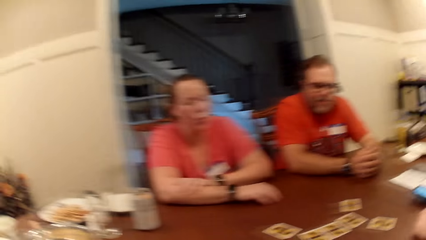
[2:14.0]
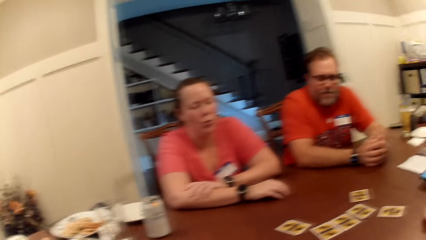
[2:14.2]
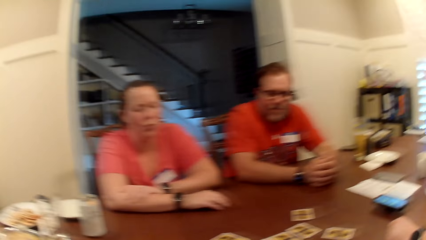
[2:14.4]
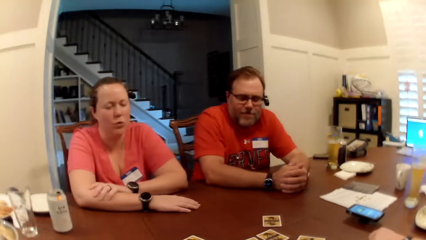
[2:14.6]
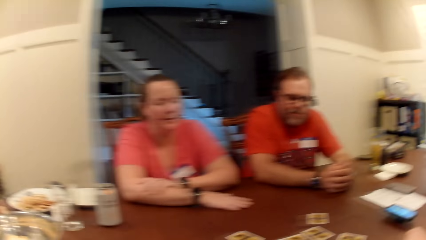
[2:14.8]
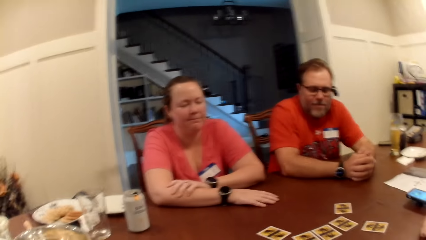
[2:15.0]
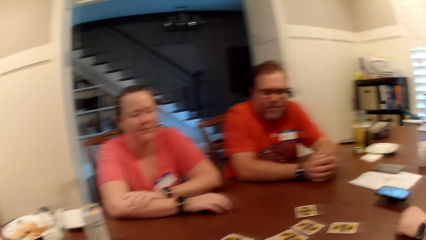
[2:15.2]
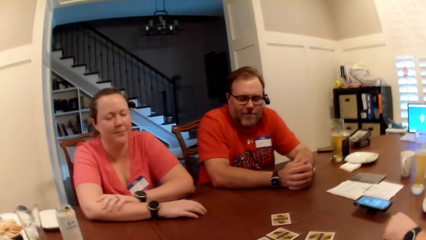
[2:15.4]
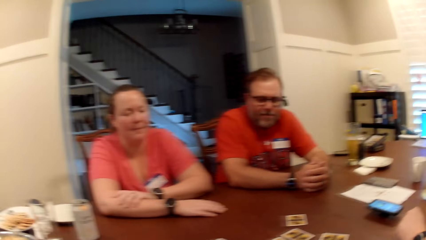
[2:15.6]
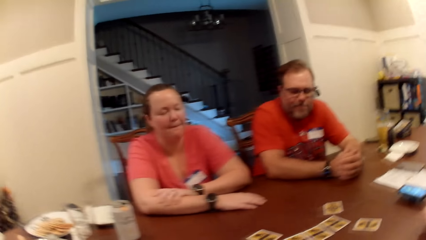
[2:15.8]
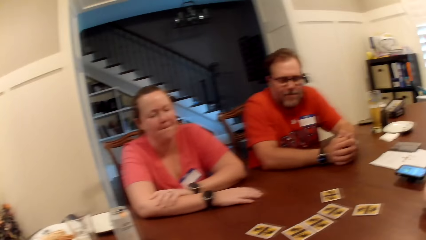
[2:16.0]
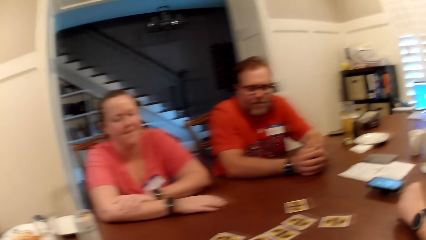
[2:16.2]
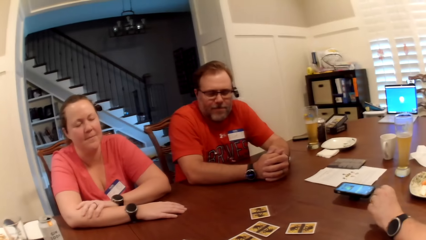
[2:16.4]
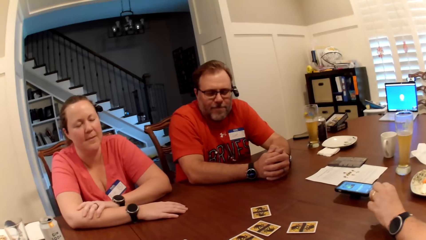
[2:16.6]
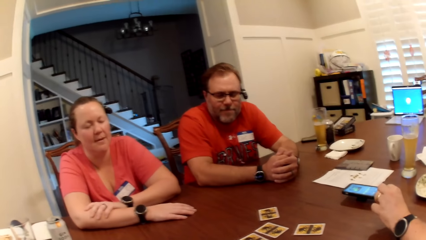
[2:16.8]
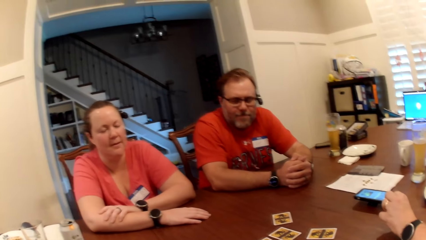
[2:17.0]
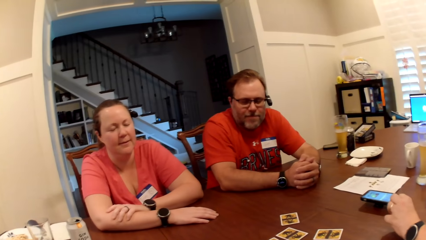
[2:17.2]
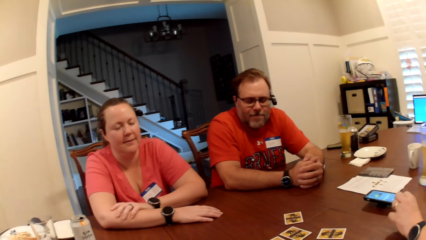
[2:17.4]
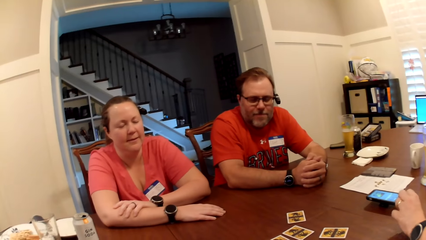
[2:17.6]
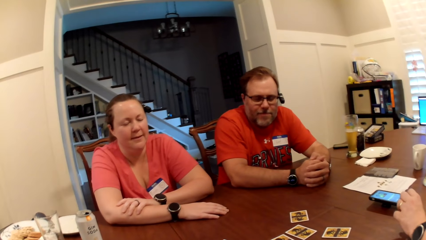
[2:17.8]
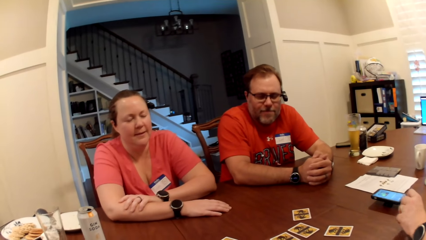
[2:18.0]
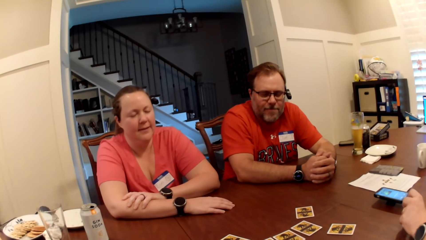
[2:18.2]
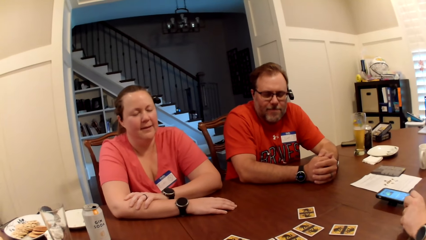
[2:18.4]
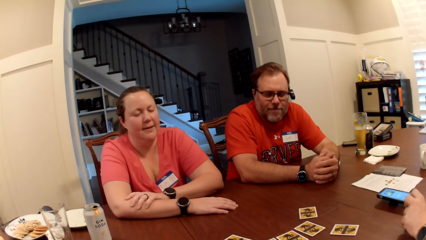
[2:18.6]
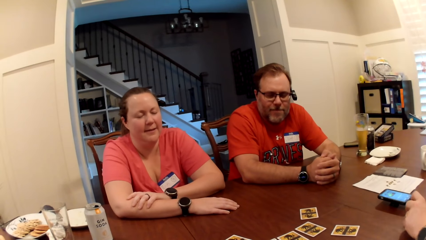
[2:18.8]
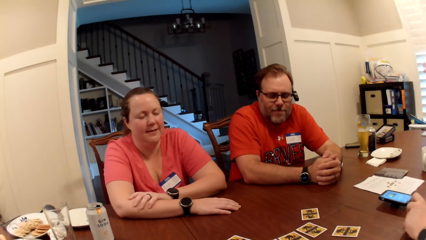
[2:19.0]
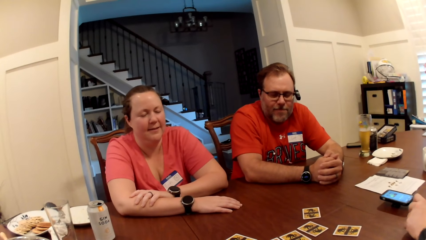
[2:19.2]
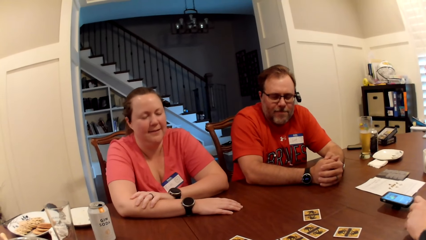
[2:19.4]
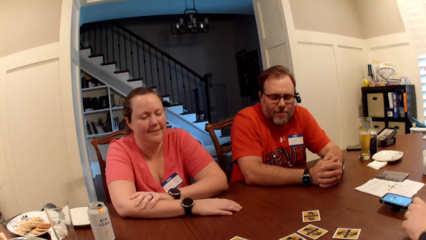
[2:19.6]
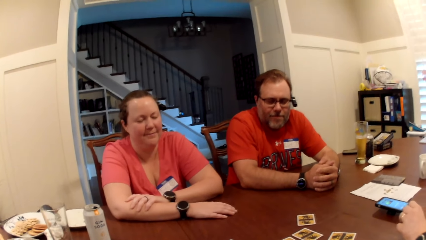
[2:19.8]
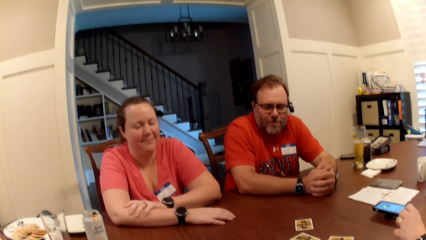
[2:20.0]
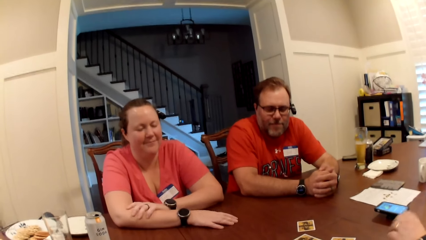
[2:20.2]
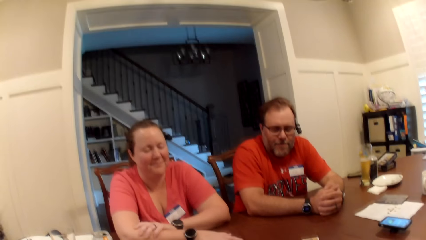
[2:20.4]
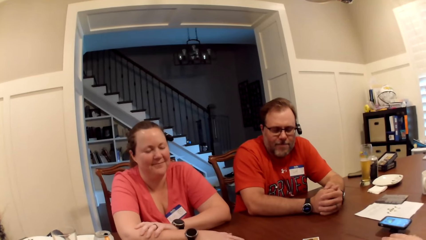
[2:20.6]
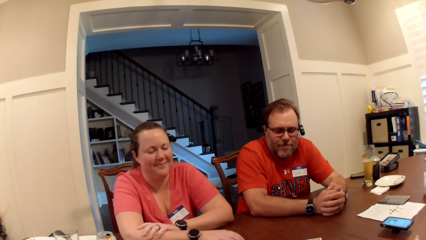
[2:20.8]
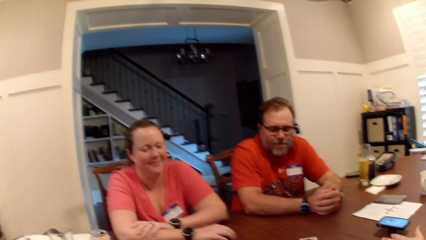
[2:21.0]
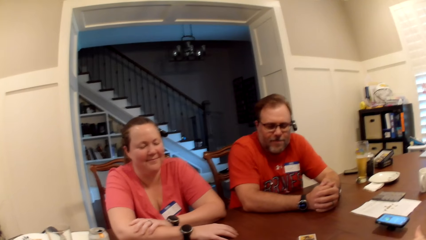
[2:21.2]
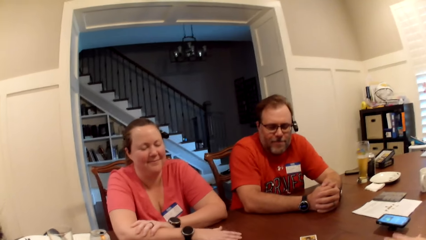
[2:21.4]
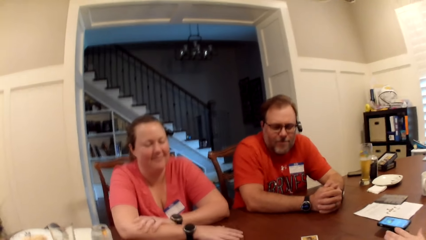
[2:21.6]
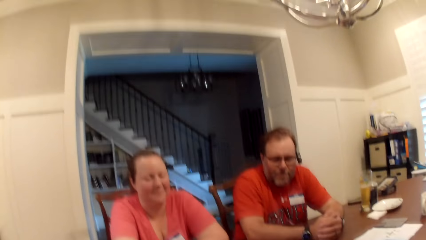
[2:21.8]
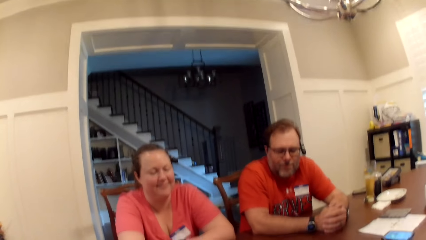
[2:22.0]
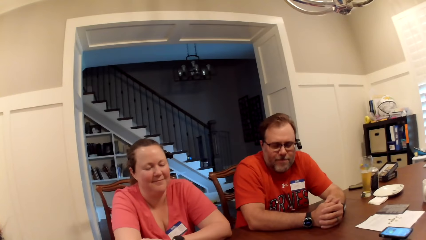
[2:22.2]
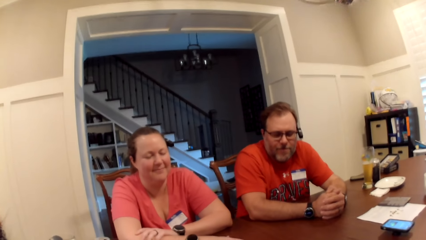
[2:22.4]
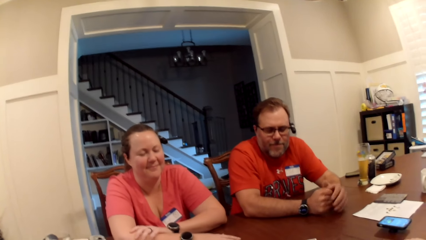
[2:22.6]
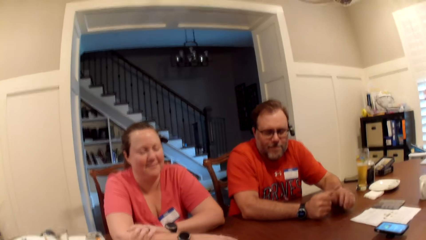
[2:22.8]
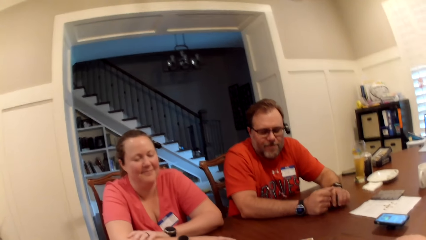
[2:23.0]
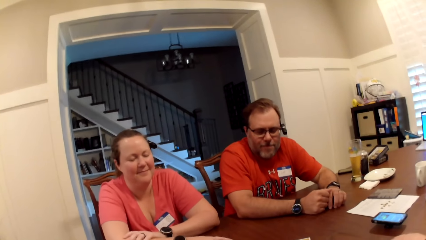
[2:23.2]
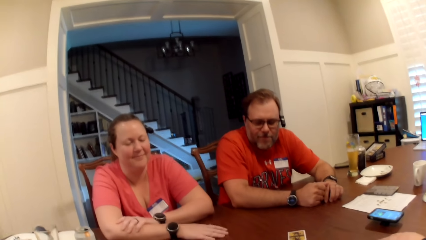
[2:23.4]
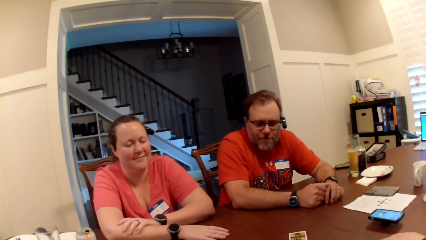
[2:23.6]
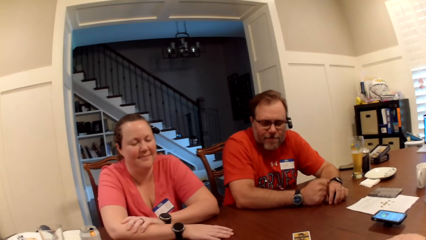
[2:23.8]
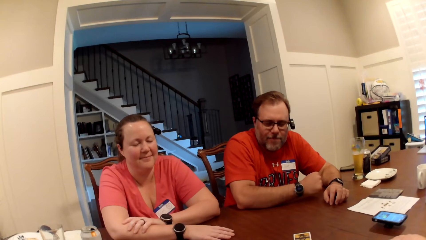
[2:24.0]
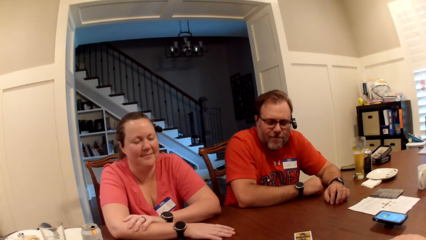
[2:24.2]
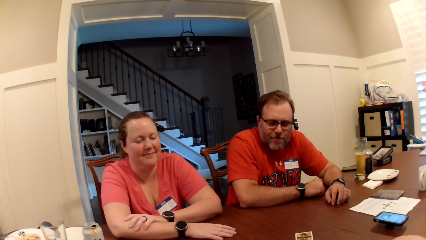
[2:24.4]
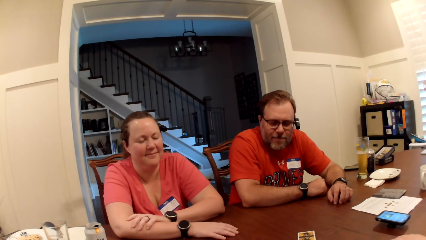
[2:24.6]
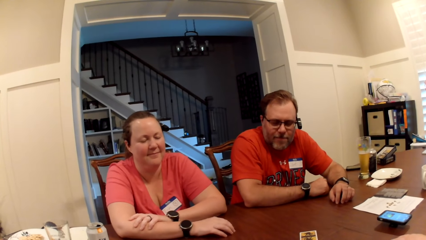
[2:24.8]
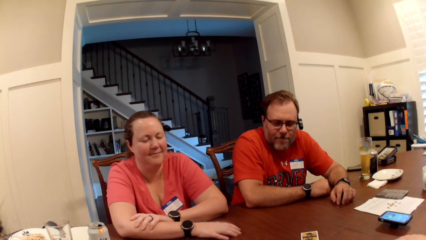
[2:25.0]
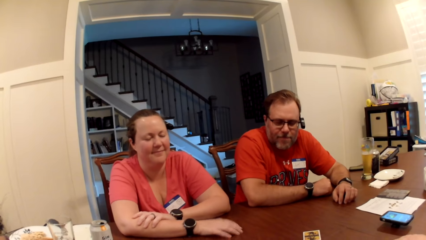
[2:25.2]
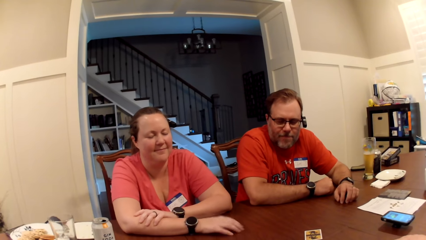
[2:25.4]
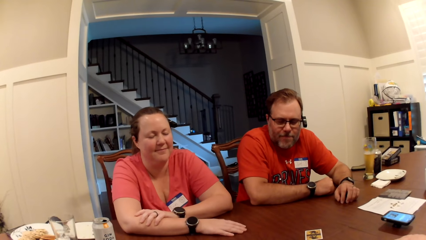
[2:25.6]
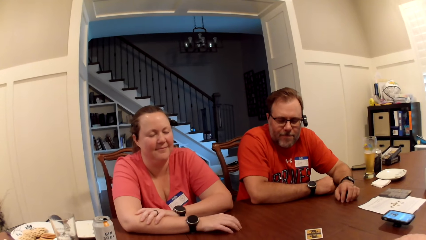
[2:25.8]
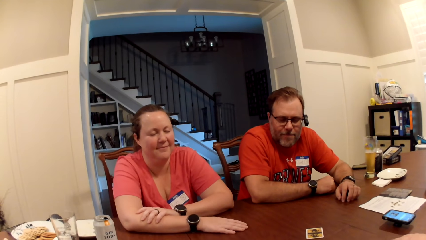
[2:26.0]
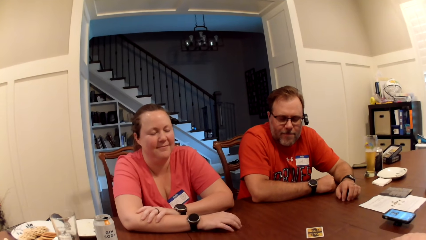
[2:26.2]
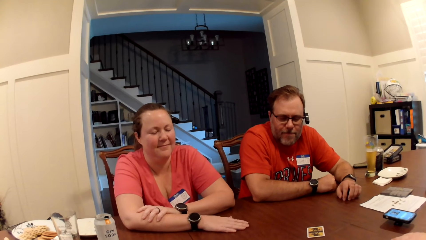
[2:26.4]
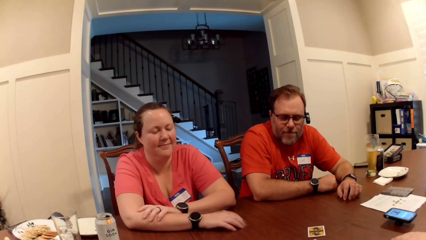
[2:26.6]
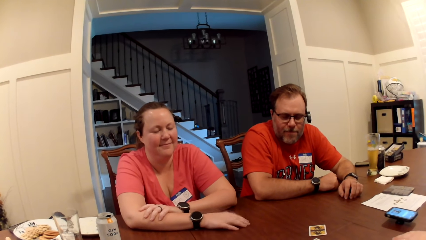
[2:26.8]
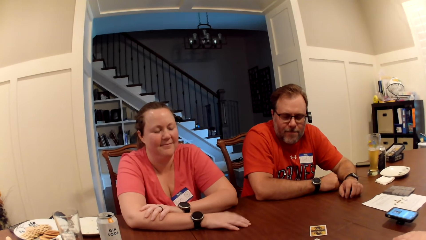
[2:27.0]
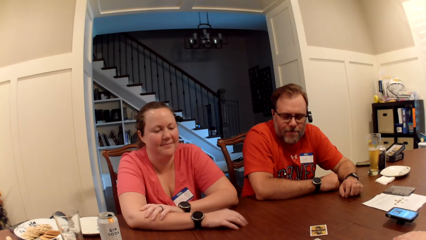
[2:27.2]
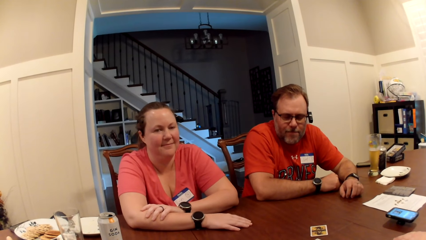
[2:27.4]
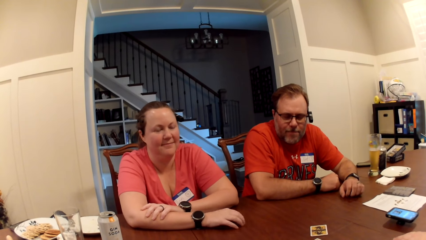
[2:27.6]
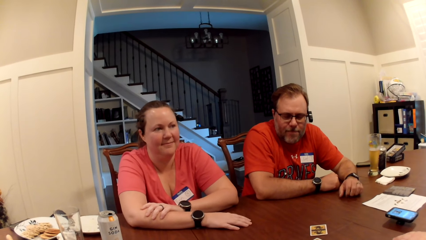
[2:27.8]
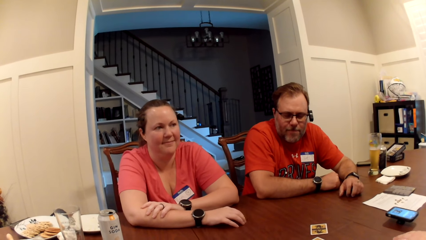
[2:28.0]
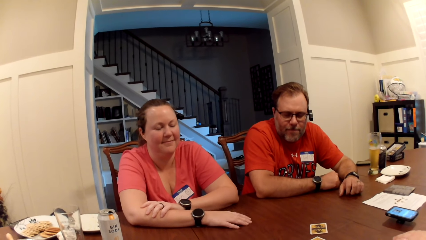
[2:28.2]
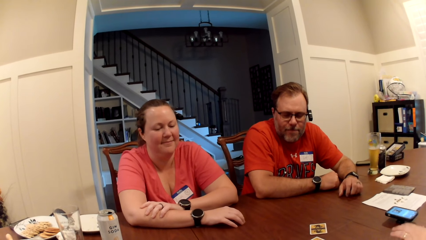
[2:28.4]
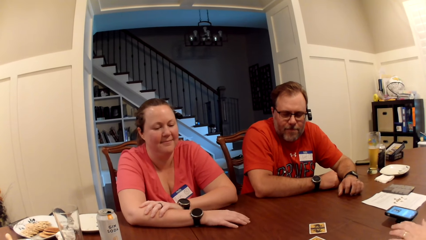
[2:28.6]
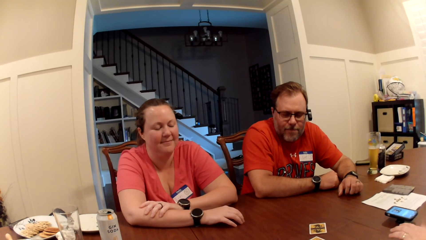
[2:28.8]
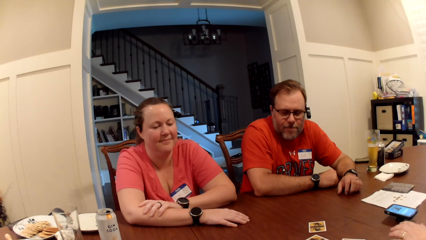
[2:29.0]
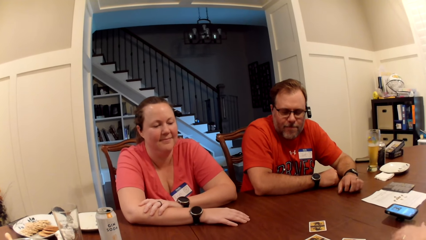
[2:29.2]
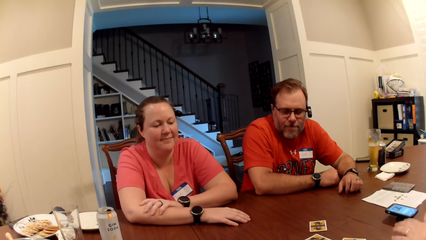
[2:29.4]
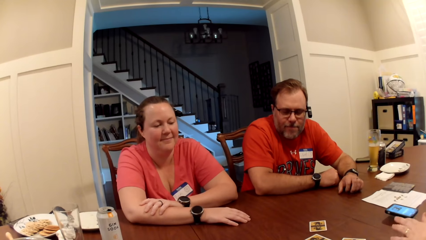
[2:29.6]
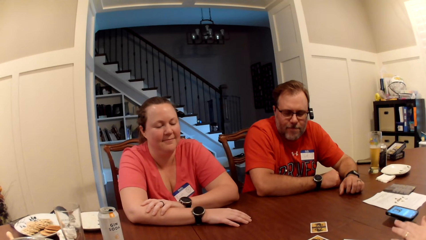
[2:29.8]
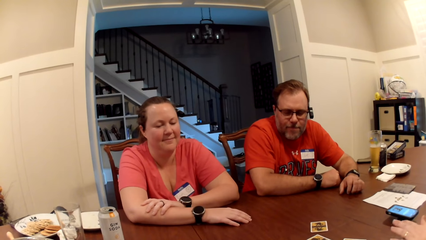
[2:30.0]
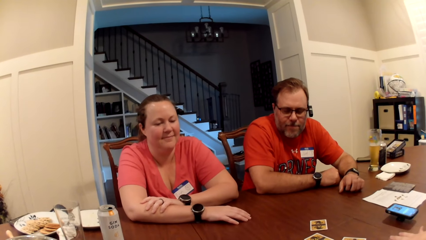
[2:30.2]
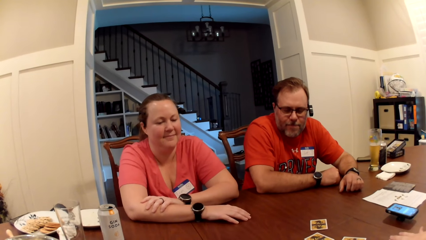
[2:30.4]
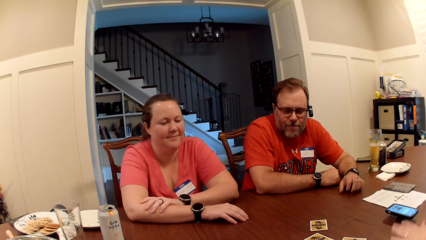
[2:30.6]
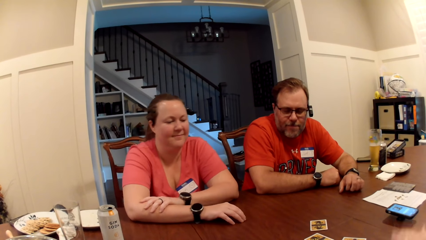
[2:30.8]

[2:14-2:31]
The camera wearer talks to three persons.
